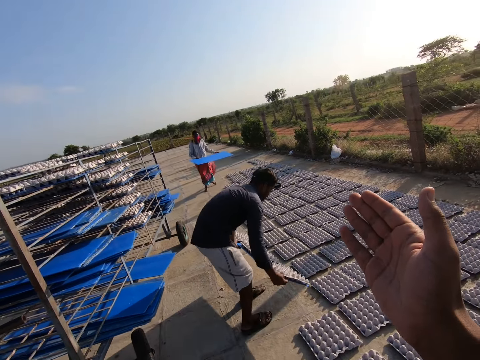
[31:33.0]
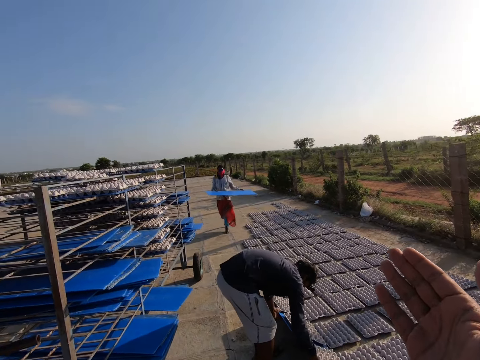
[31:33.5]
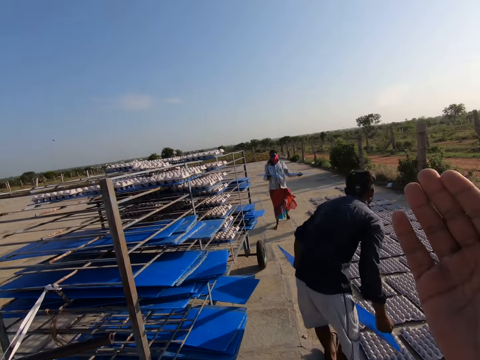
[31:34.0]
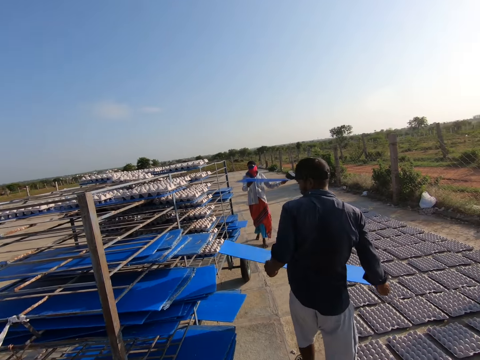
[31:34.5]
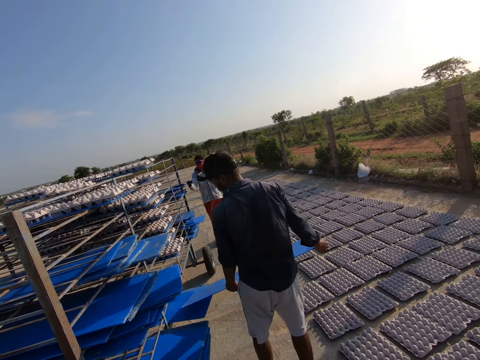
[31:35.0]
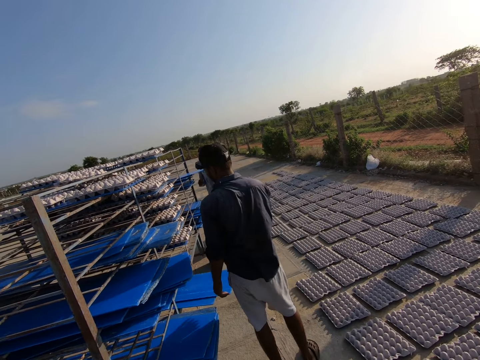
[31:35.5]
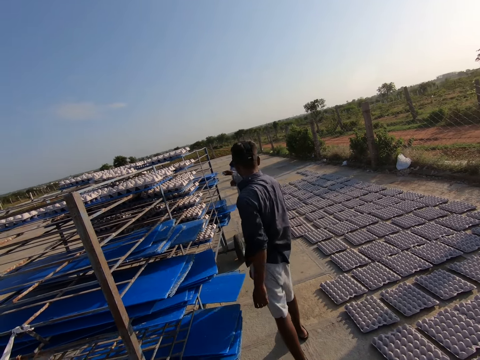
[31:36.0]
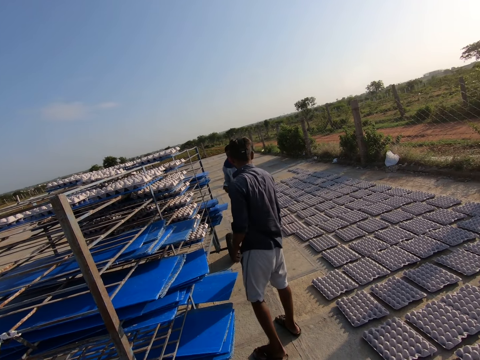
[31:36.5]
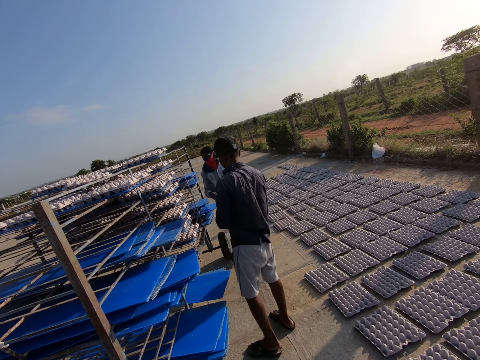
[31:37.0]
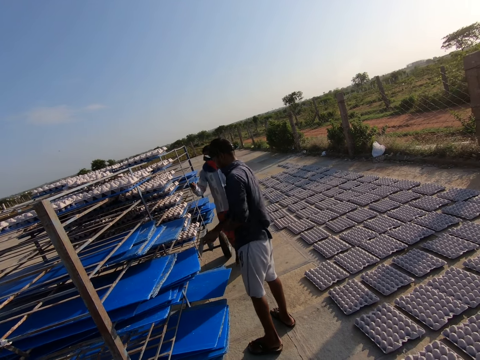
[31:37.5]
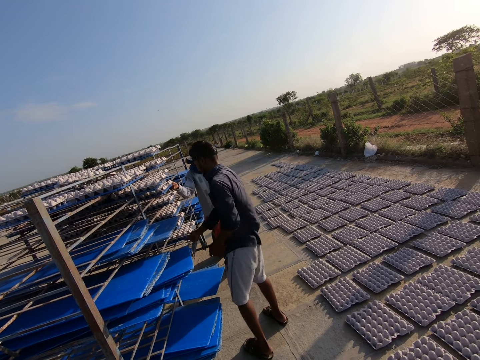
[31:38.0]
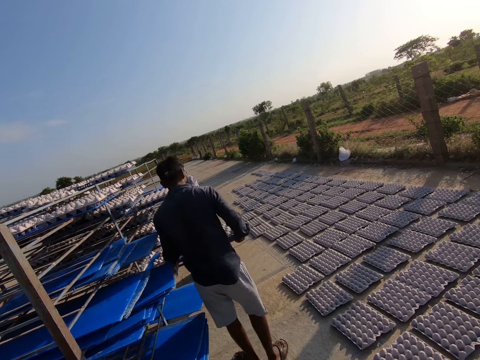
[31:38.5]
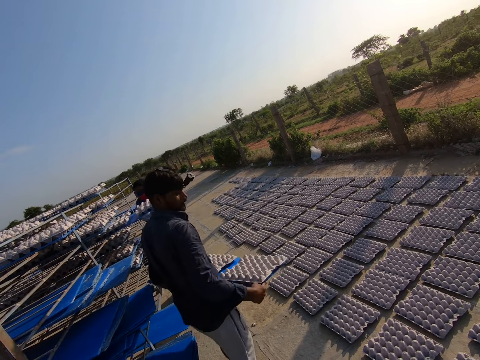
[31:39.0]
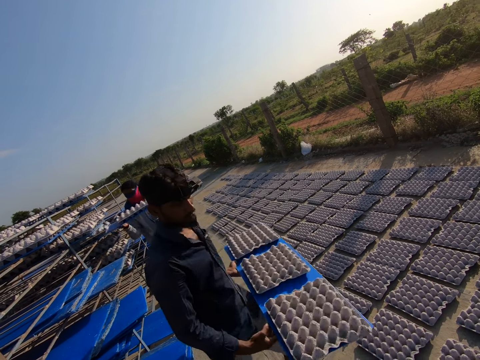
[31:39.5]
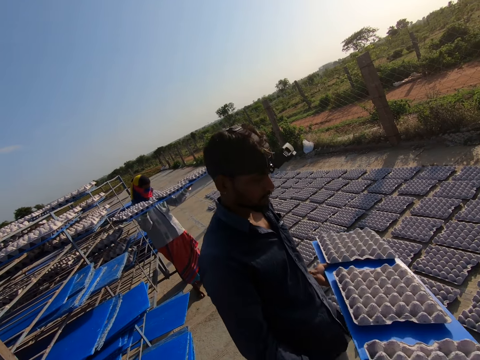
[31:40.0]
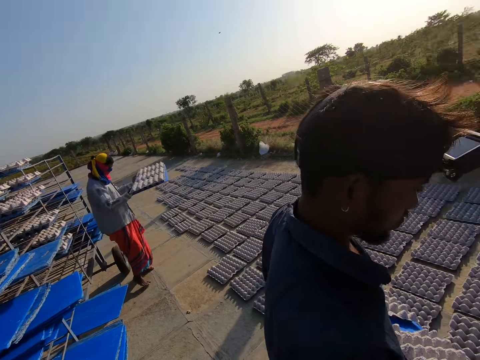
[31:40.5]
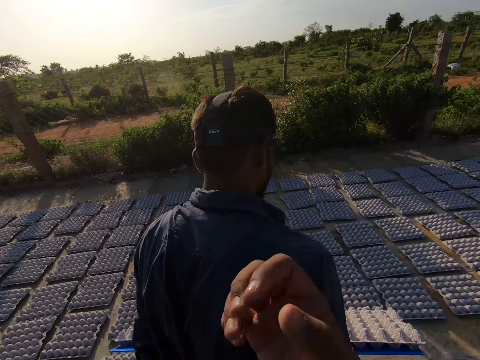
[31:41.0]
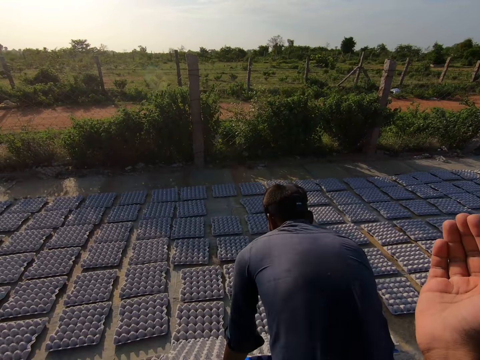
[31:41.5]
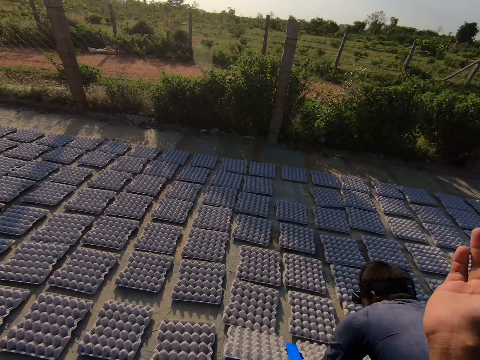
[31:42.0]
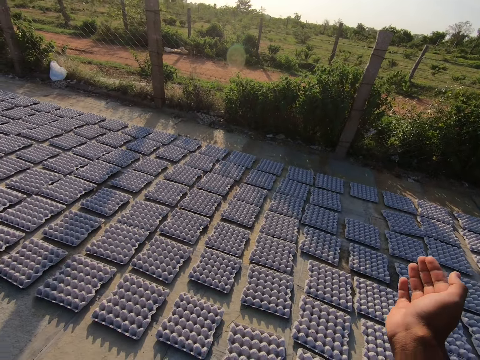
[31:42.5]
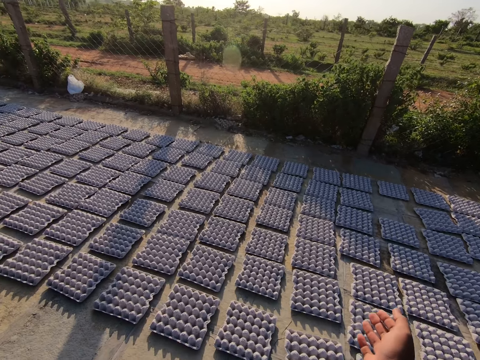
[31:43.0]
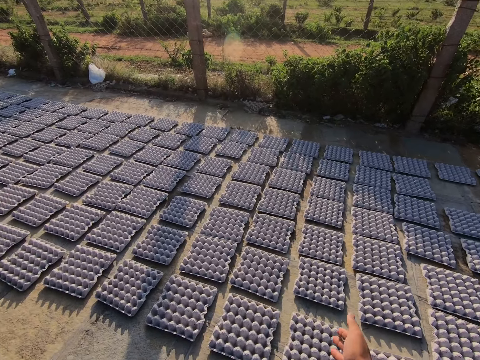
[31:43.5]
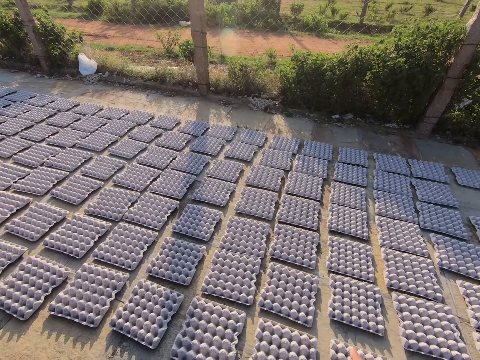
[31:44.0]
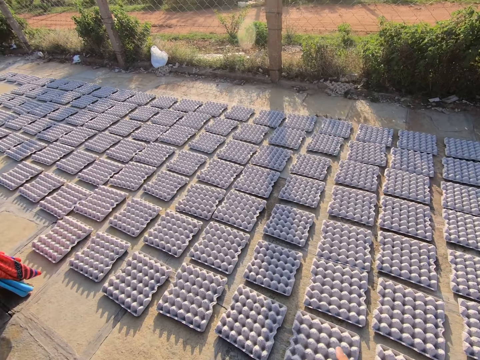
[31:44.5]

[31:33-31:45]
The man drops egg crates on the floor with the egg tray in both hands. The woman drops the egg tray in the rack with both hands. The man drops the egg tray in the rack with his right hand. The woman carries the egg tray from the rack with both hands. The man carries the egg tray from the rack with both hands. The camera wearer stretches towards the egg crates on the floor with his right hand. The man drops the egg crates on the floor with the egg tray in both hands.

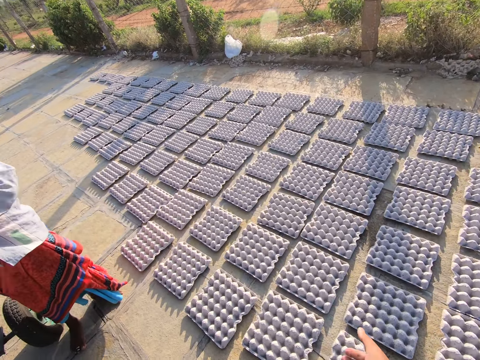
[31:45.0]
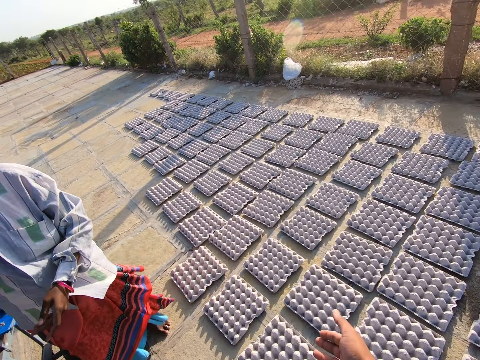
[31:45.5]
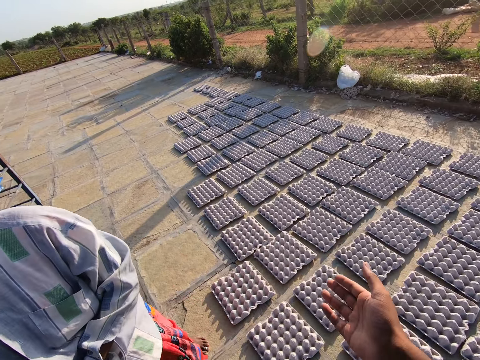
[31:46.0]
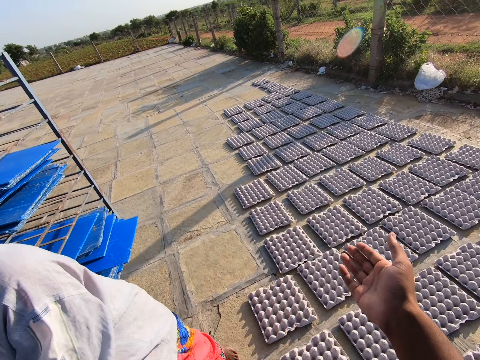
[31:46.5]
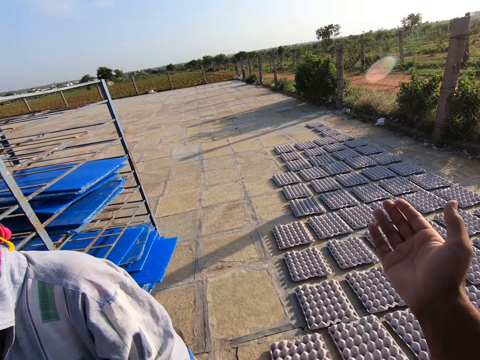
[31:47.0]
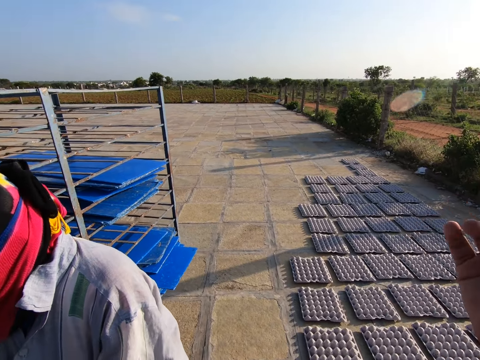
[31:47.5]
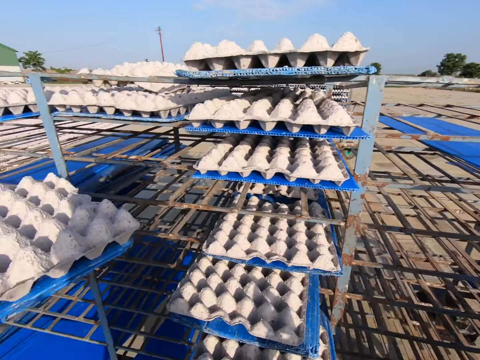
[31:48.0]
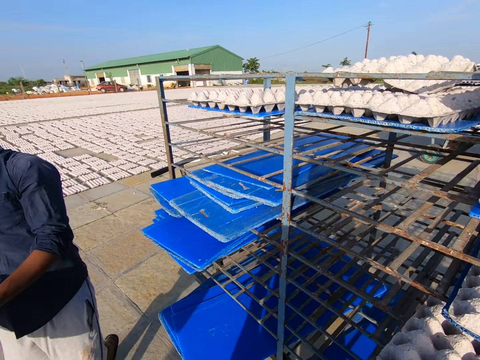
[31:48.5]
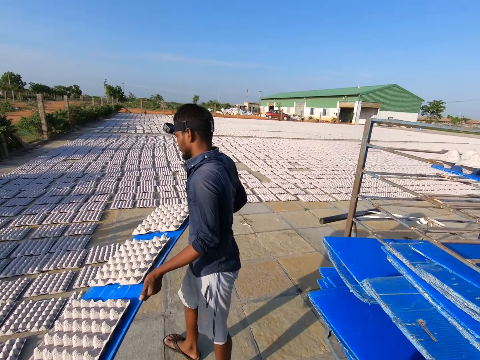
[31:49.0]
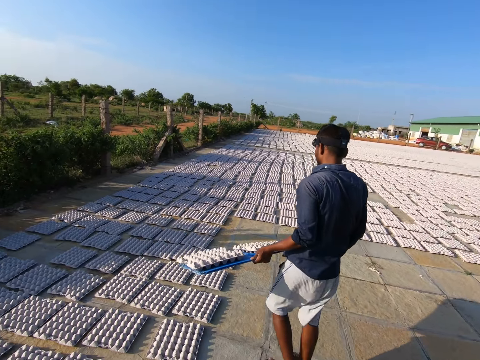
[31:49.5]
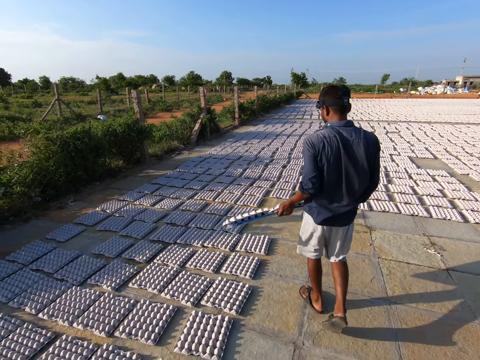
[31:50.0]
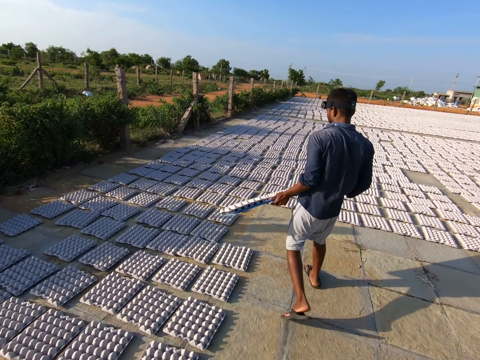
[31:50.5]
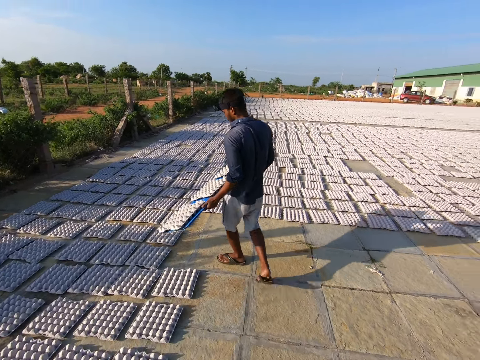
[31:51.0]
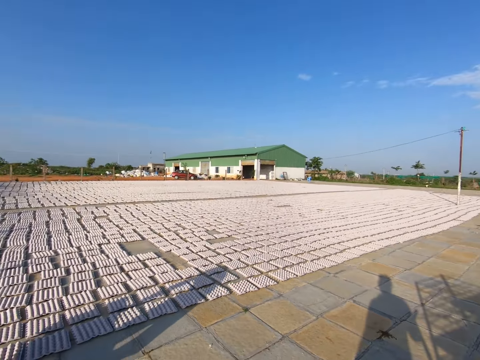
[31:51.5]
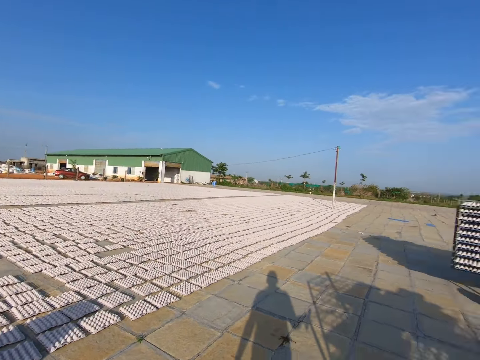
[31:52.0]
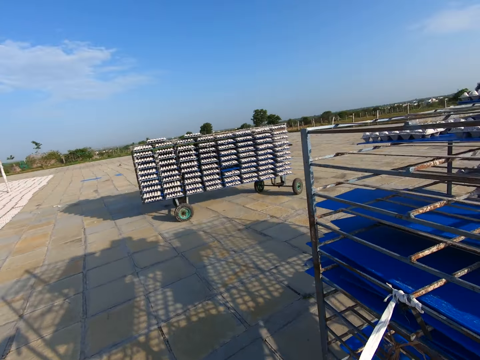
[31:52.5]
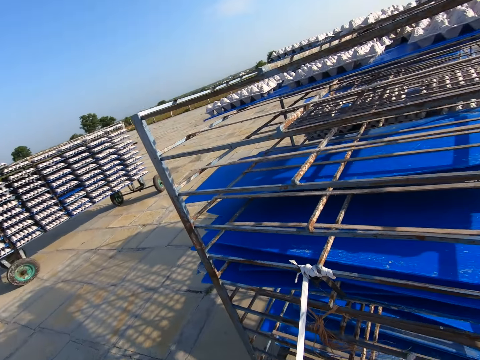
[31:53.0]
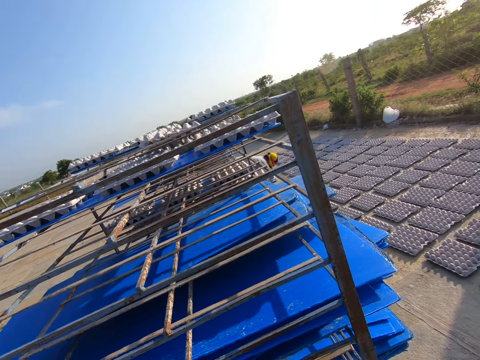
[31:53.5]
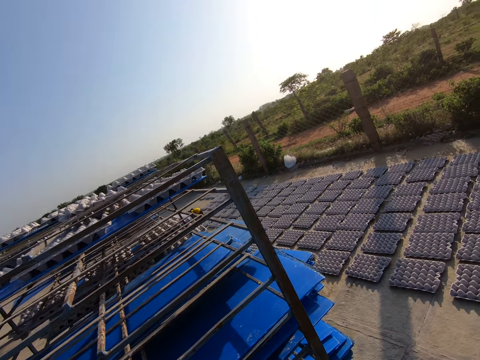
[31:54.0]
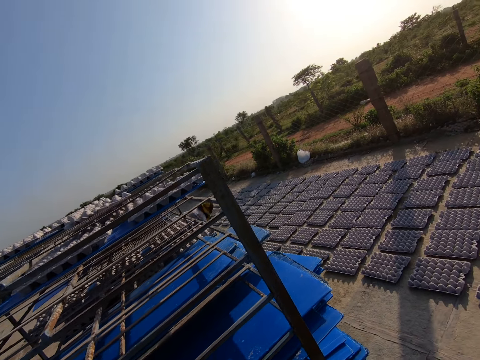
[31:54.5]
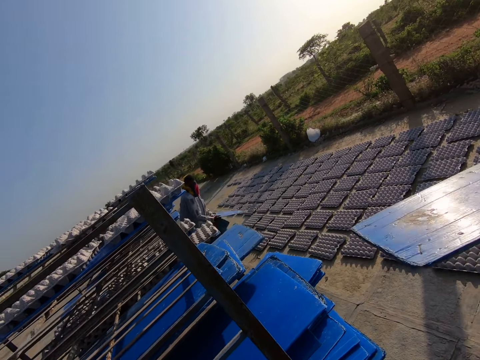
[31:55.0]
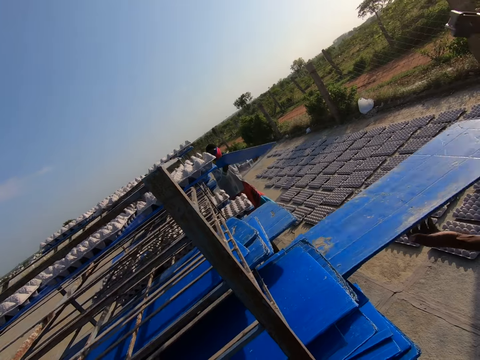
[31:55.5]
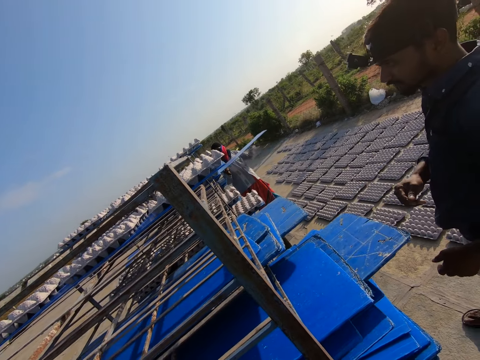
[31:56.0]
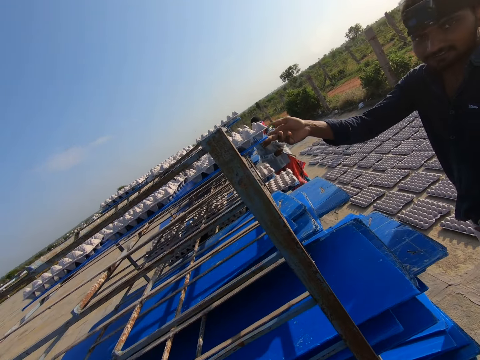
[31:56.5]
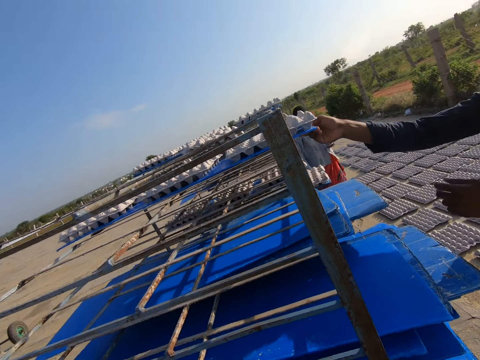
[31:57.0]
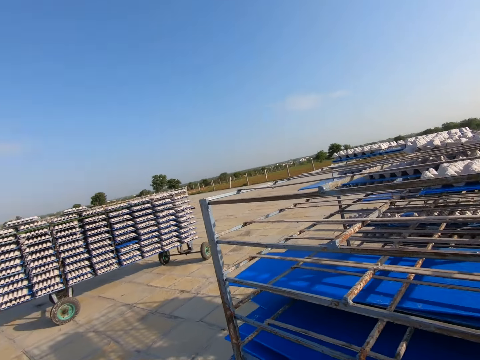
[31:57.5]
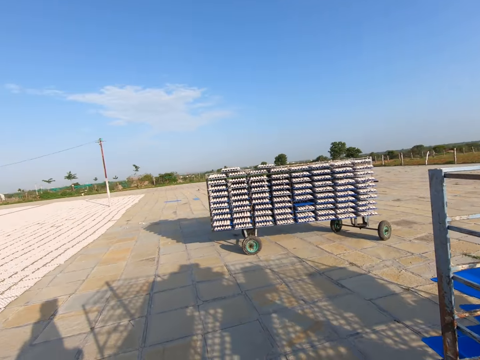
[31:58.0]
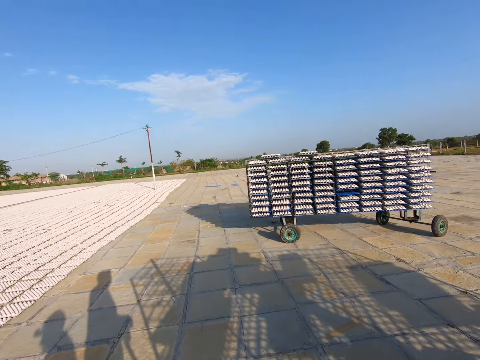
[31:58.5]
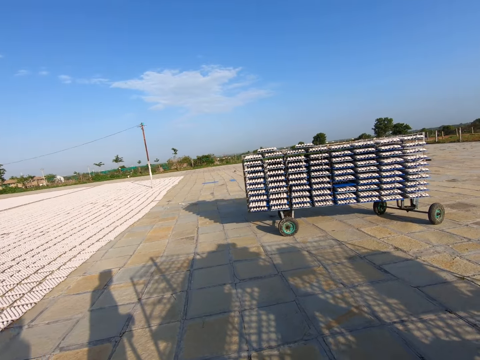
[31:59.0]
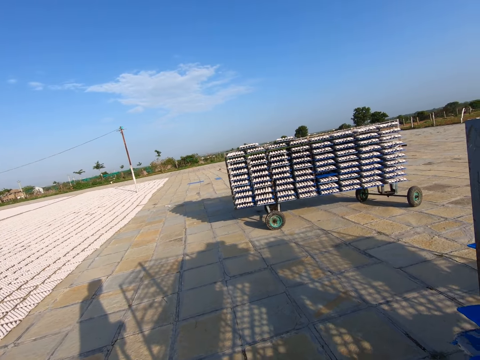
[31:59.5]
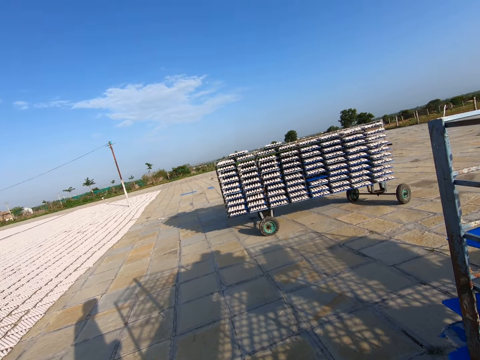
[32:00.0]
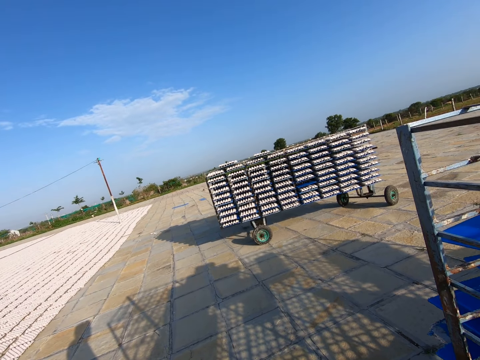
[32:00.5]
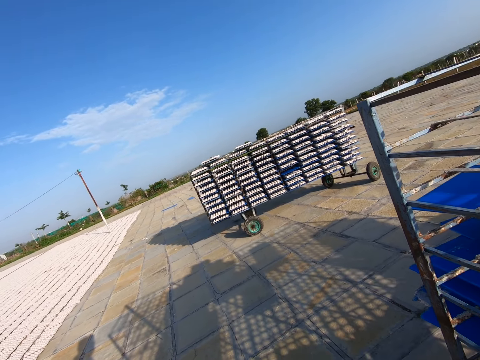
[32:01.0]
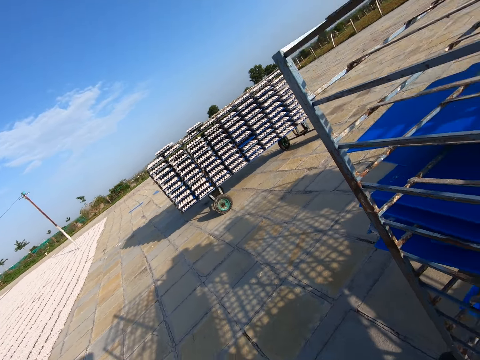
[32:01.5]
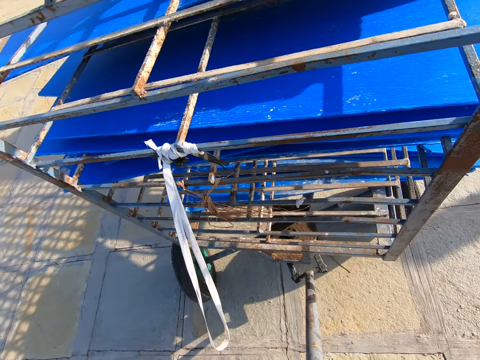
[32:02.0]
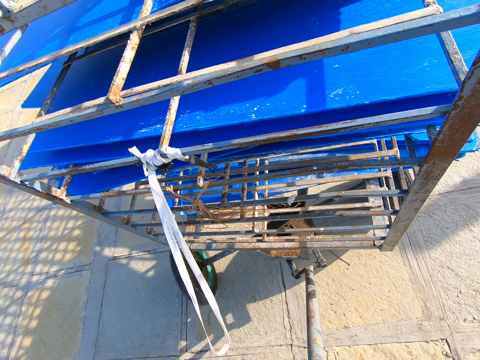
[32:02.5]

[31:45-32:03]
The camera wearer stretches out his right hand. The man picks a polypropylene plastic and egg cartons from the rack with both hands. The camera wearer turns around. He walks around, looks around. The man places the polypropylene plastic in the rack with his right hand. The woman places the polypropylene plastic in the rack with both hands. The camera wearer interacts with someone. The man picks the polypropylene plastic with the egg cartons from the rack with both hands. The camera wearer looks around.
